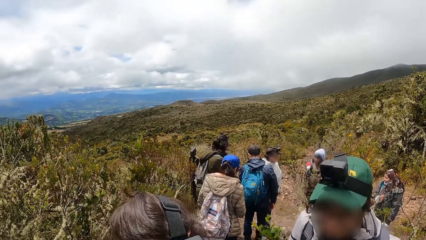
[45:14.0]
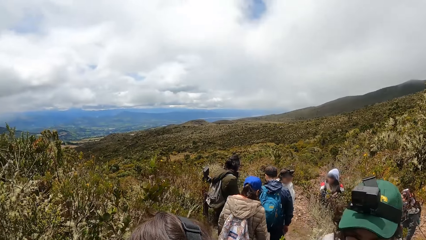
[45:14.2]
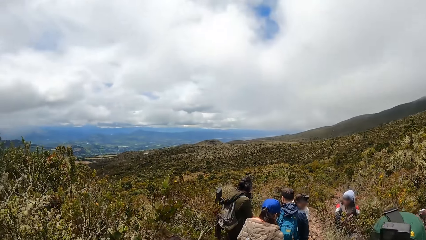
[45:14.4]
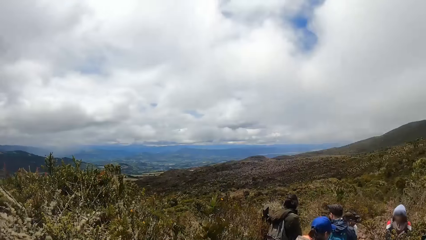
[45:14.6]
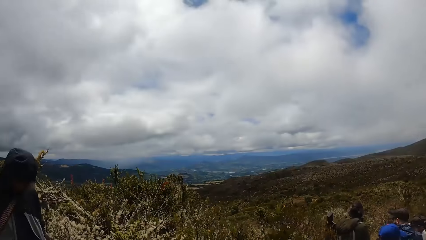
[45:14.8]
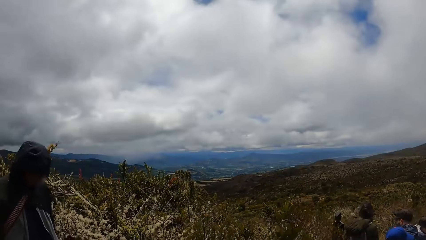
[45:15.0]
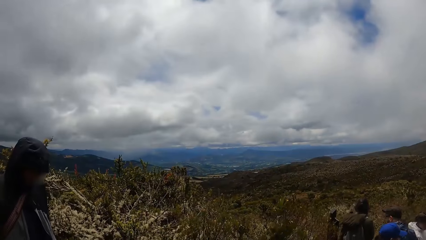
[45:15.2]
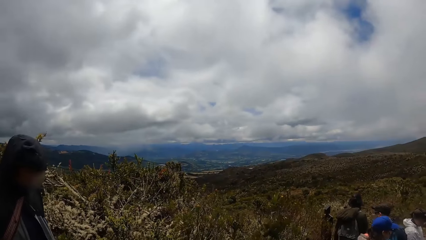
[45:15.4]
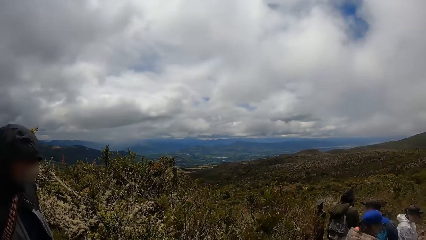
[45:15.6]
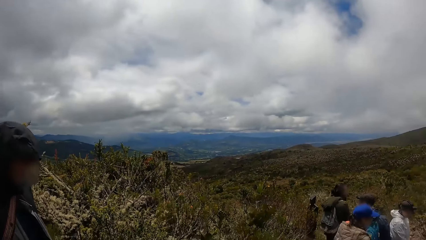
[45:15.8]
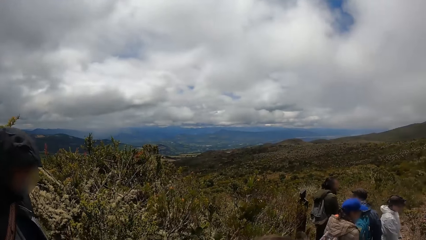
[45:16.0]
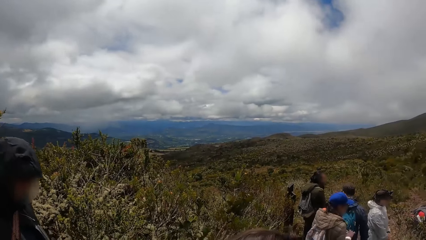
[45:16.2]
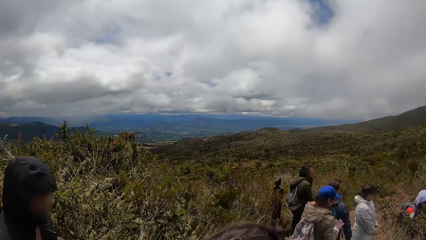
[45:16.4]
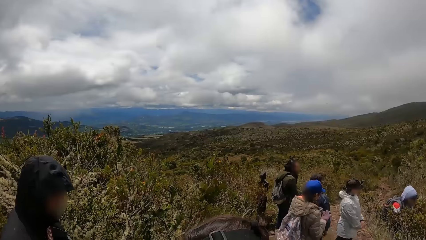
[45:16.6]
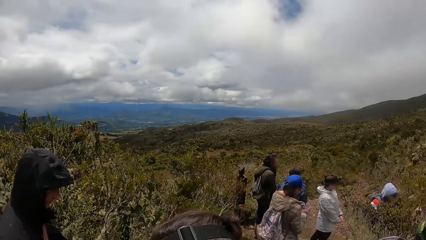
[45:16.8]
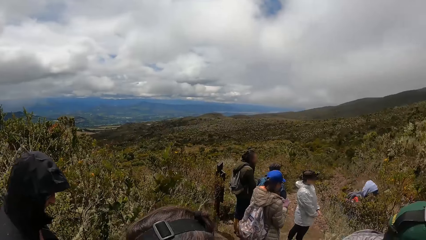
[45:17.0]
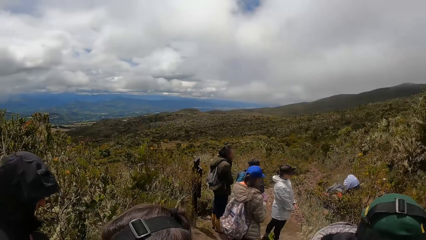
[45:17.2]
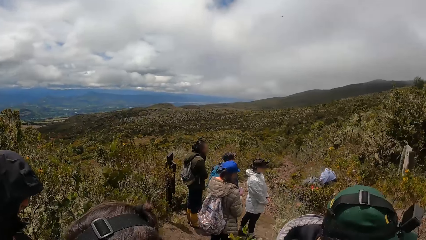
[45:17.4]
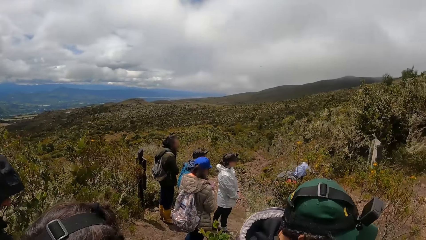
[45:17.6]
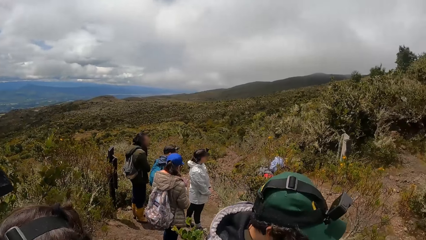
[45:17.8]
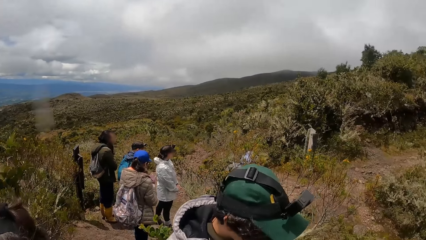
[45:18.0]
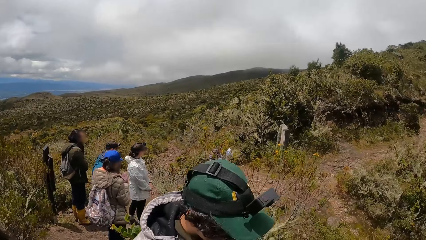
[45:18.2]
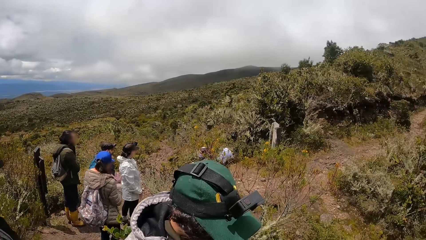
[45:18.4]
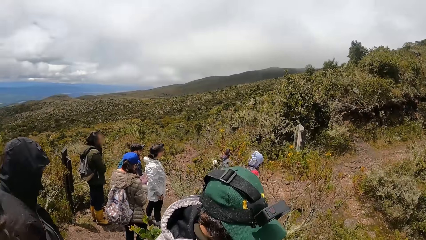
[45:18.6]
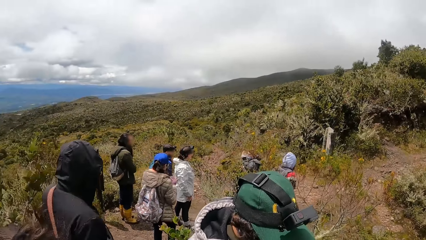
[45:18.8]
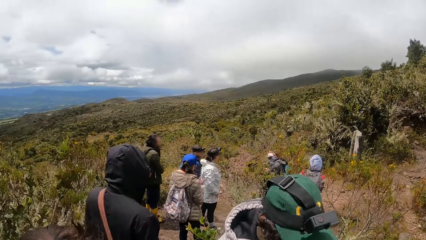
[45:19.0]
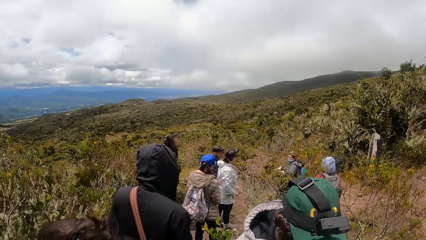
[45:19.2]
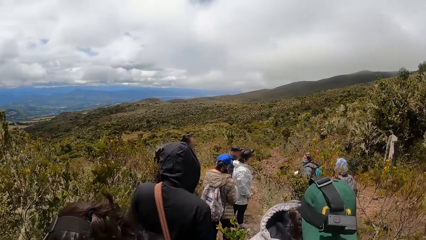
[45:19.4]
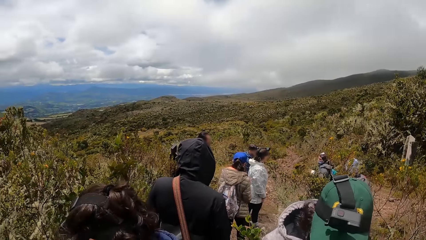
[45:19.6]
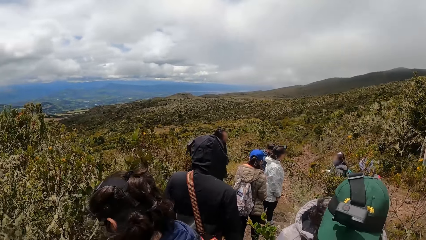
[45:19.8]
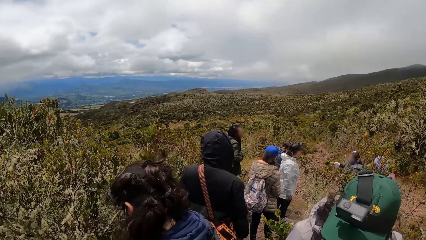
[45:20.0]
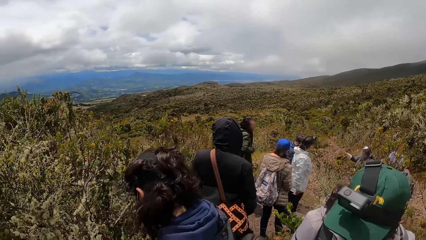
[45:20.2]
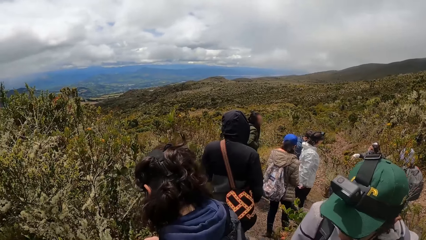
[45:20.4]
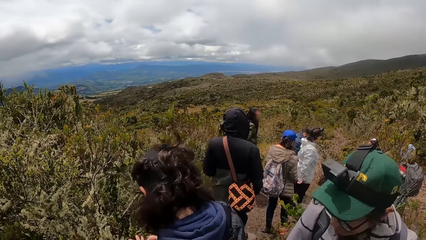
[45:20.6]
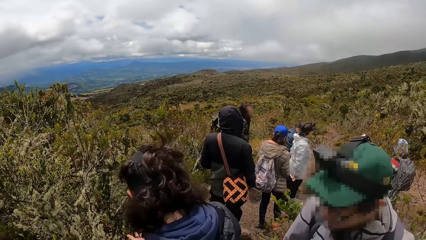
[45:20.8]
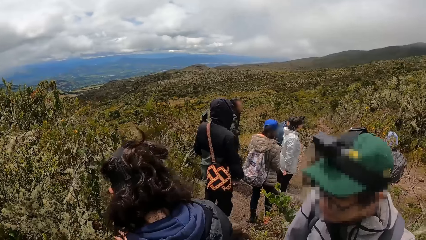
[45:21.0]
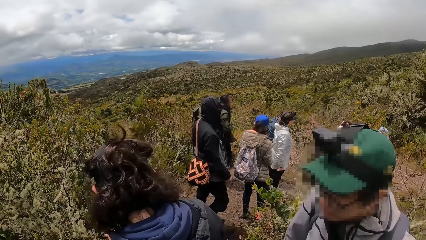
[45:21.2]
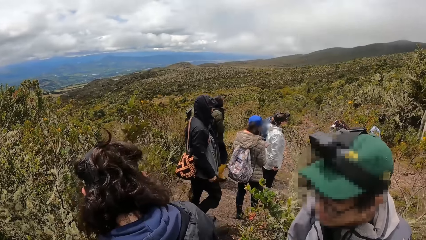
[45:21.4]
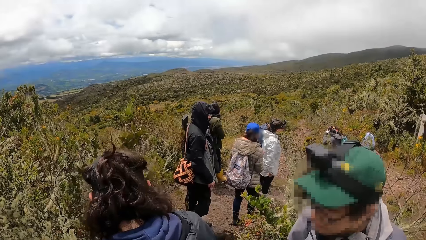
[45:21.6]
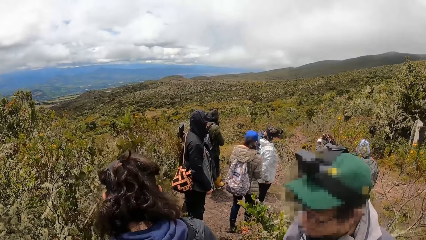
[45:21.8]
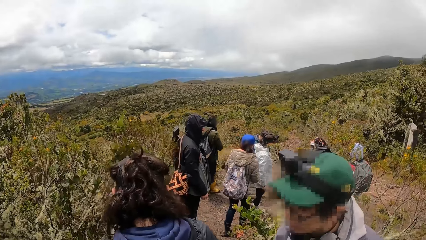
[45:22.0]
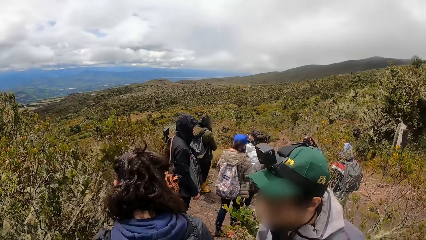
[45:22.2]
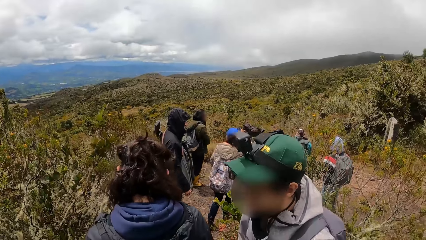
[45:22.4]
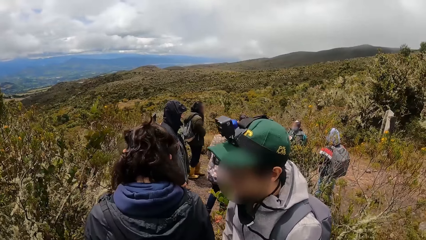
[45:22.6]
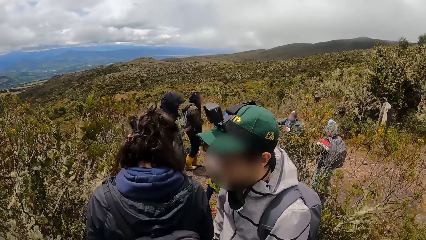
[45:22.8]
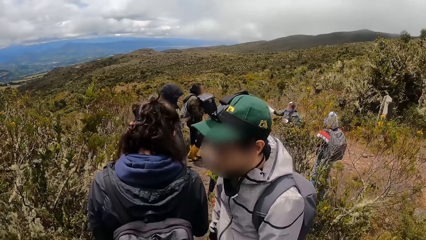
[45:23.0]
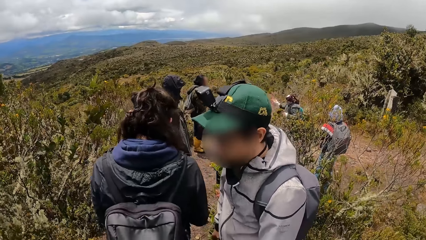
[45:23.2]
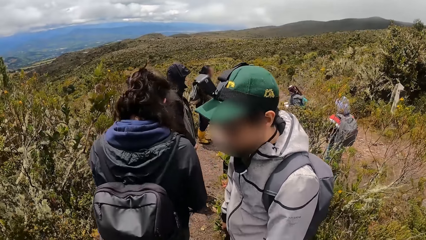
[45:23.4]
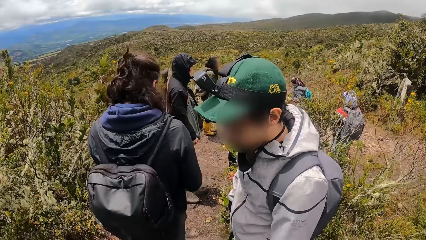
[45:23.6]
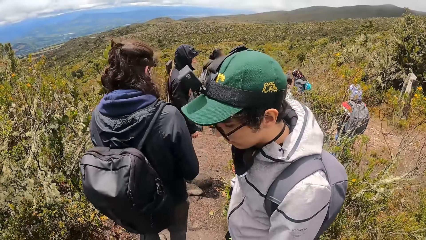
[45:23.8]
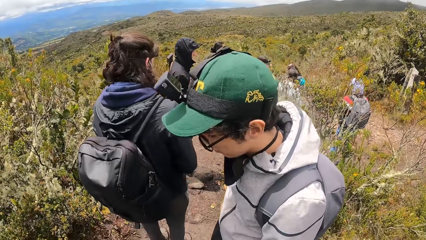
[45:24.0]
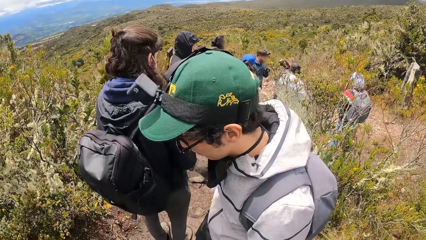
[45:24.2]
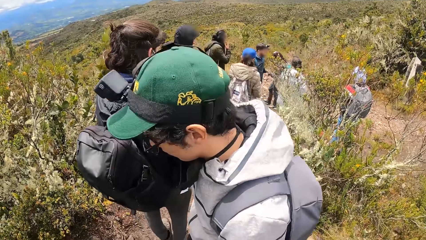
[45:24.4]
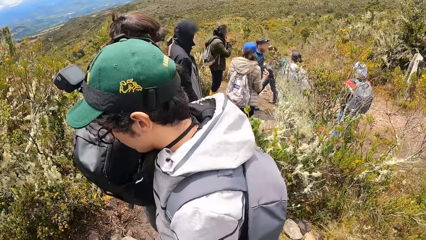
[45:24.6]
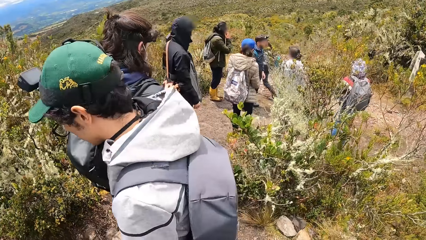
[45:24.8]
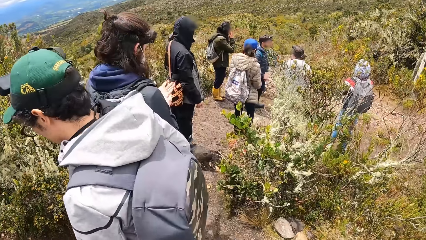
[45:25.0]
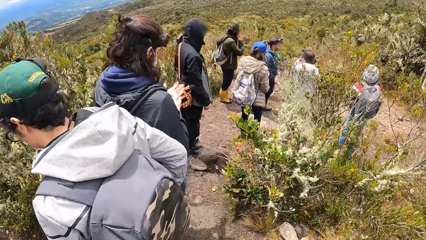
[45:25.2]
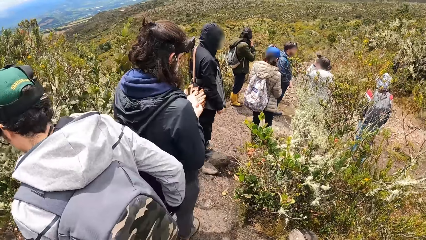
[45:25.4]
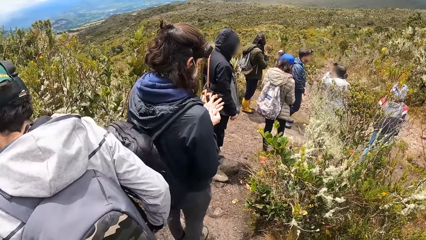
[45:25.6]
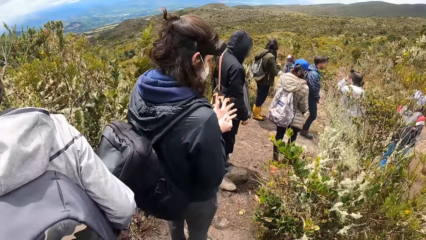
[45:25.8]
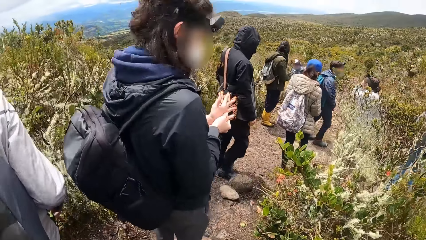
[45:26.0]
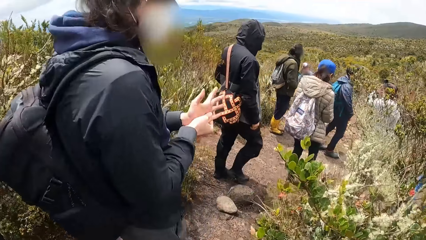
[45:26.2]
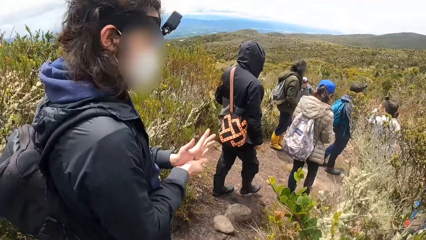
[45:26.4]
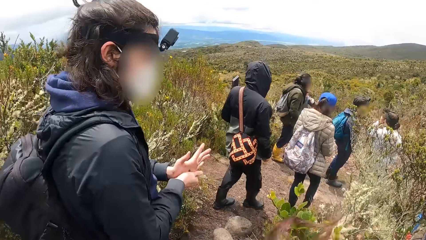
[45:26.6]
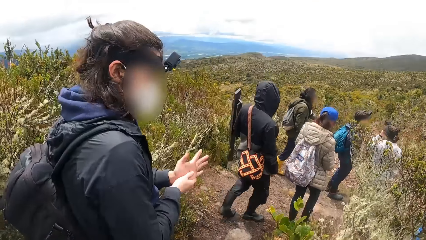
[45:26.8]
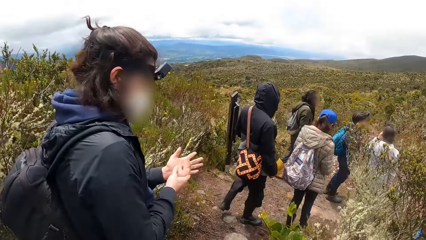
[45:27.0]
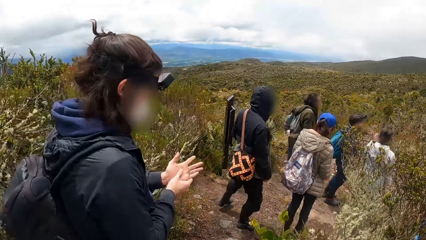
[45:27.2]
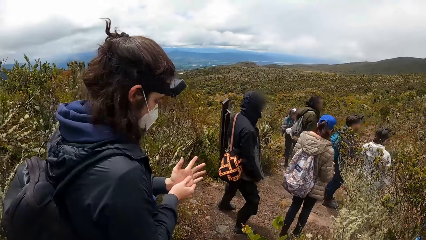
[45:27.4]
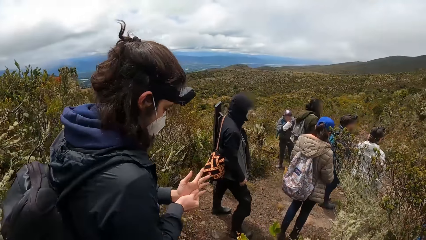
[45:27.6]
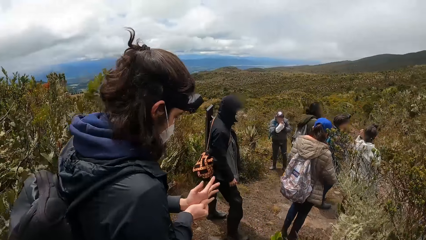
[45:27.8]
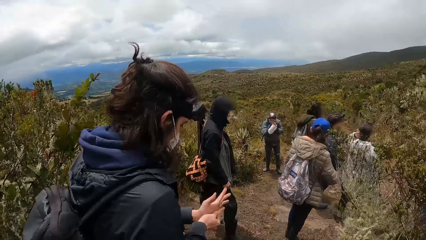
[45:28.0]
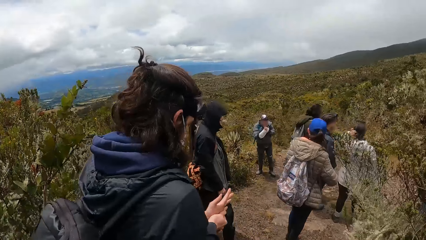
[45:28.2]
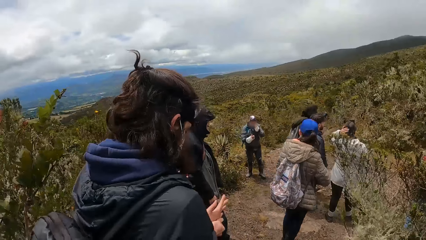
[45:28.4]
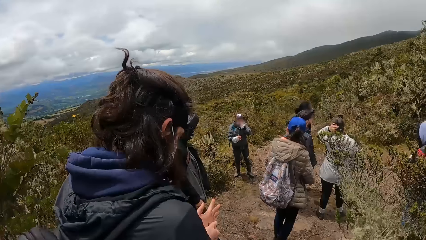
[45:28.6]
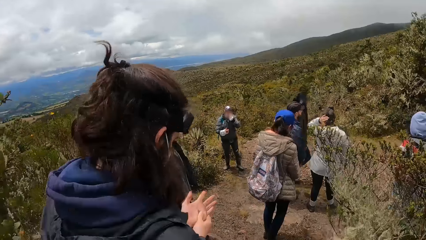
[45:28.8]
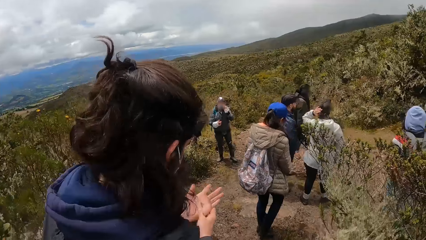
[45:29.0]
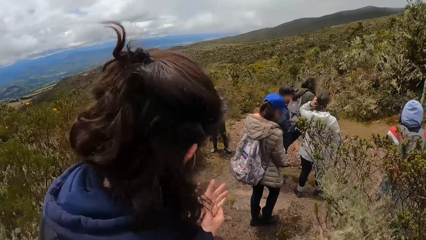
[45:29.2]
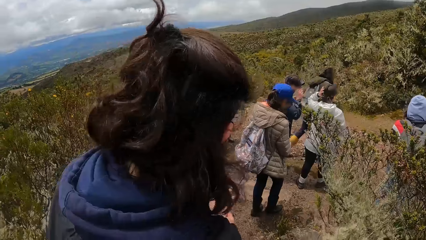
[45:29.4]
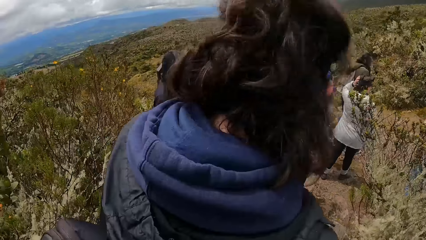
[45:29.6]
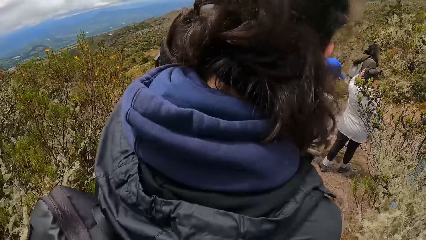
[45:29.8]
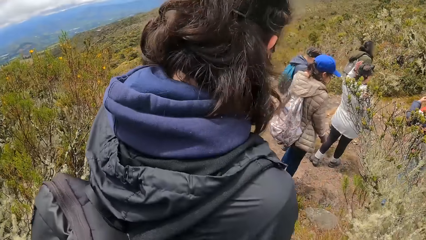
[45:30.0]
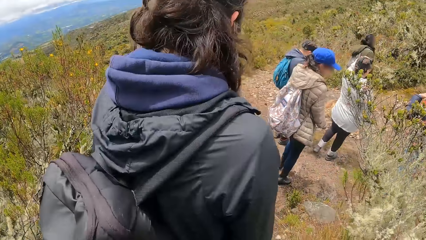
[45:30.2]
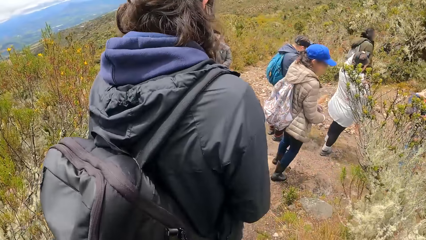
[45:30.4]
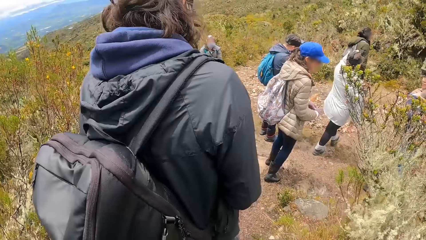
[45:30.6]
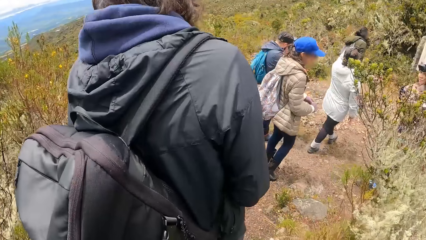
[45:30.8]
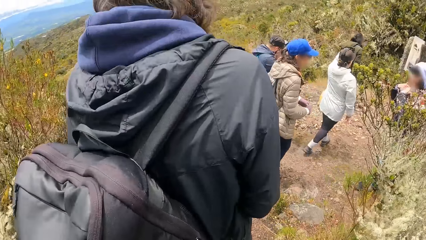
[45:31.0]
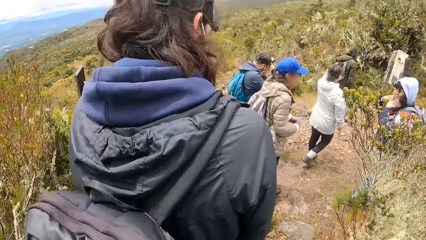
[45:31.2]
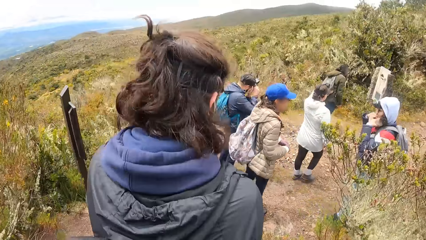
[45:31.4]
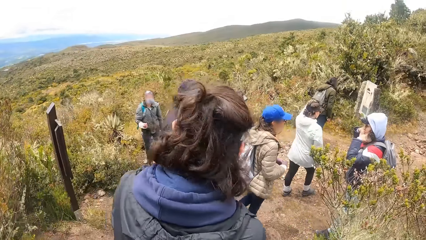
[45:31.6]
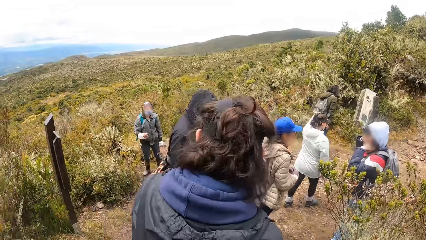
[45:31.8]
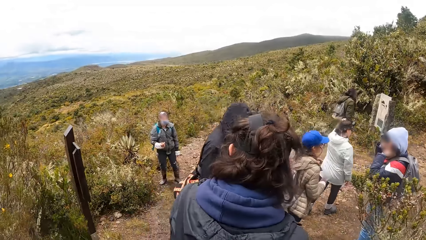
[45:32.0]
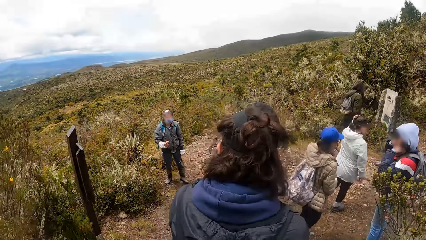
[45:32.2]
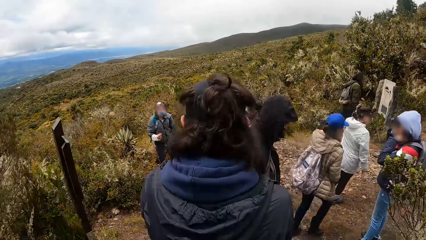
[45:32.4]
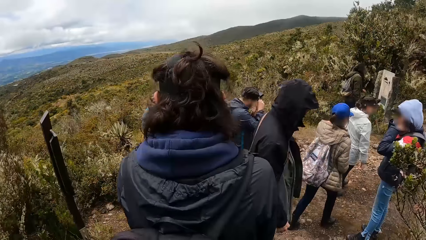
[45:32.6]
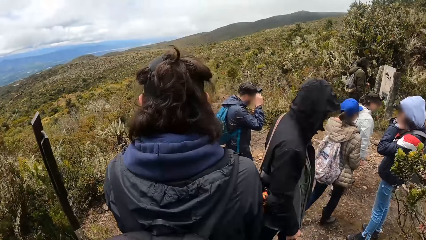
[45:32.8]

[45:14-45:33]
A man walks on the ground. The camera wearer stands on the ground. He touches a plant with his right hand. The man walks on the ground.
